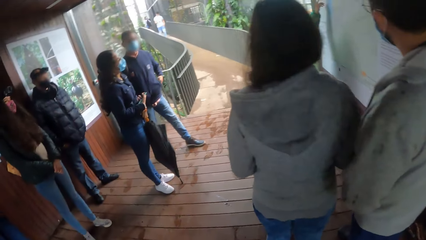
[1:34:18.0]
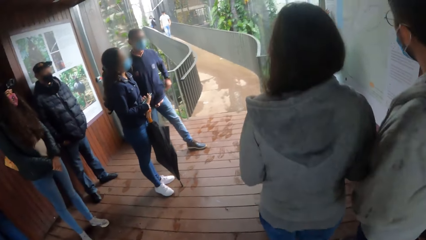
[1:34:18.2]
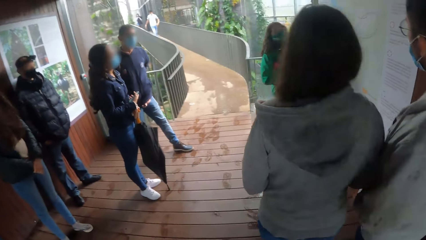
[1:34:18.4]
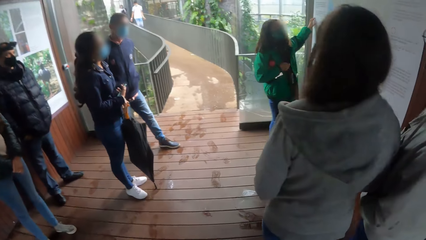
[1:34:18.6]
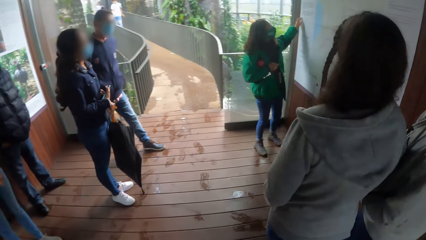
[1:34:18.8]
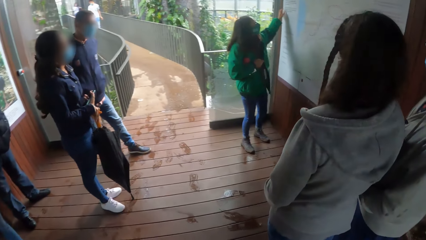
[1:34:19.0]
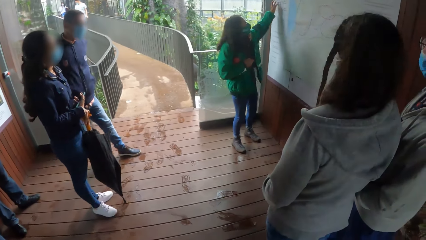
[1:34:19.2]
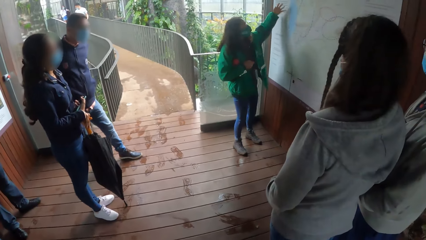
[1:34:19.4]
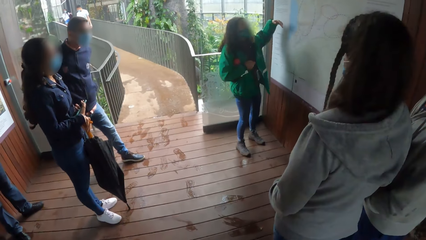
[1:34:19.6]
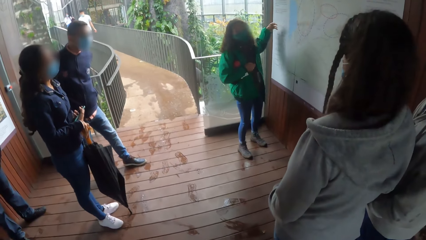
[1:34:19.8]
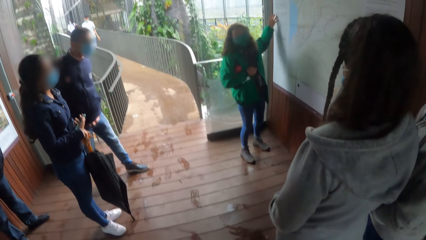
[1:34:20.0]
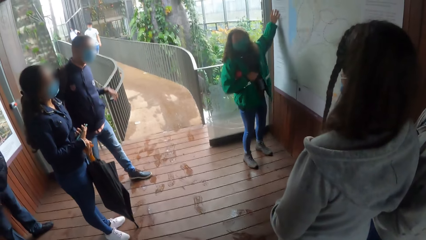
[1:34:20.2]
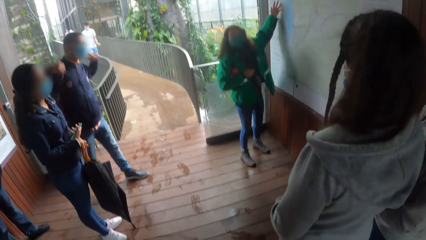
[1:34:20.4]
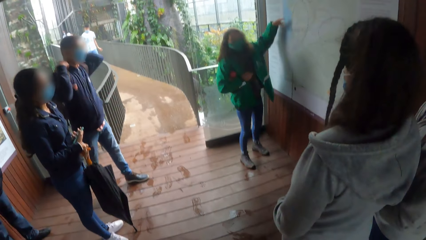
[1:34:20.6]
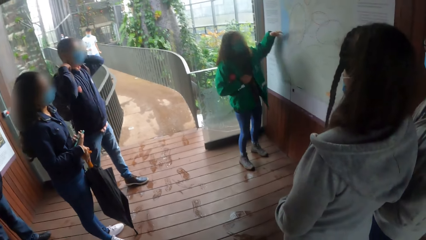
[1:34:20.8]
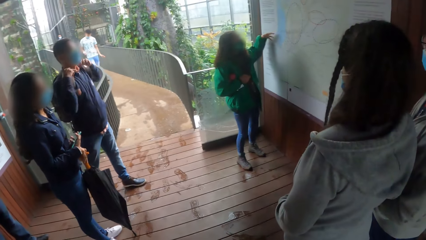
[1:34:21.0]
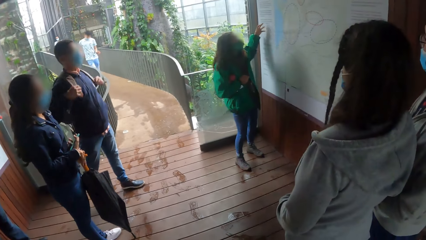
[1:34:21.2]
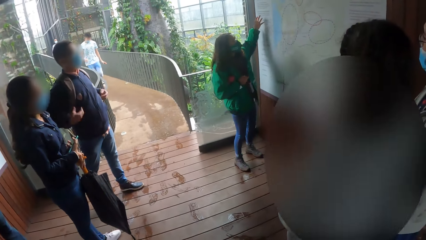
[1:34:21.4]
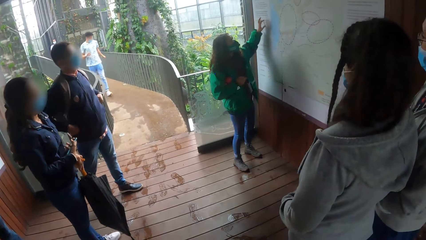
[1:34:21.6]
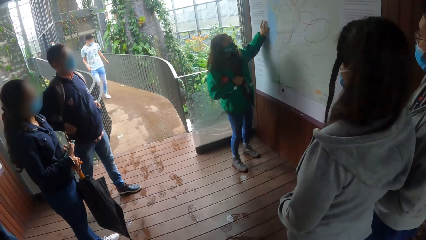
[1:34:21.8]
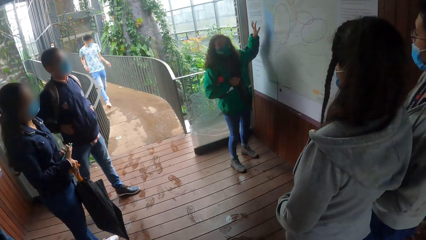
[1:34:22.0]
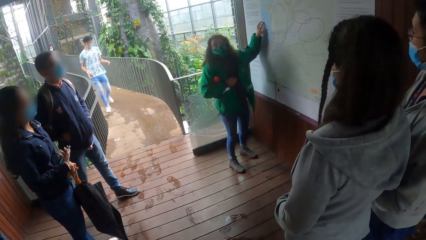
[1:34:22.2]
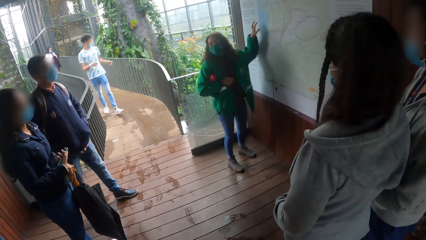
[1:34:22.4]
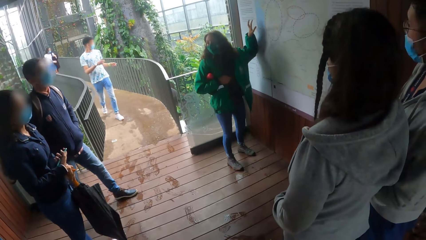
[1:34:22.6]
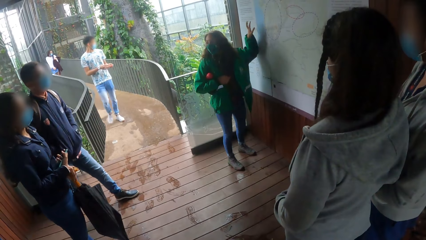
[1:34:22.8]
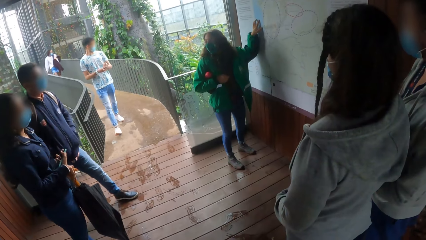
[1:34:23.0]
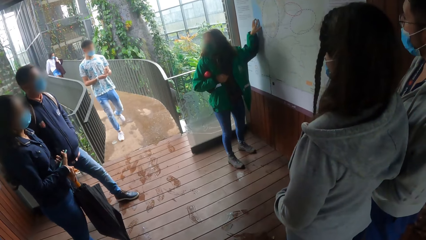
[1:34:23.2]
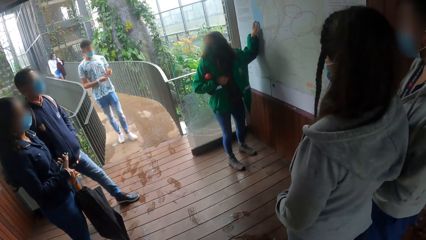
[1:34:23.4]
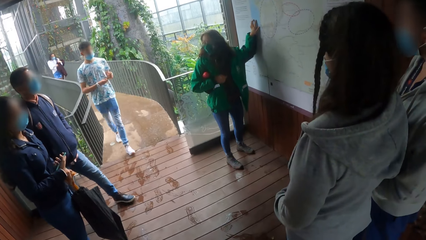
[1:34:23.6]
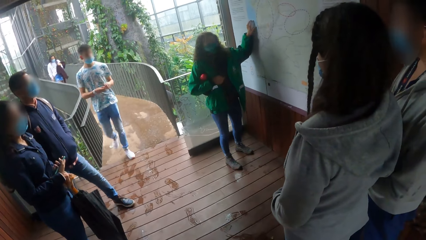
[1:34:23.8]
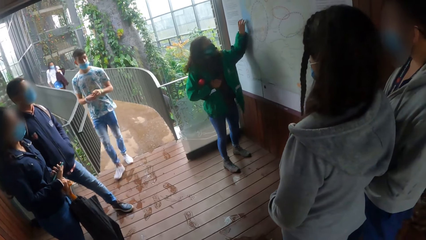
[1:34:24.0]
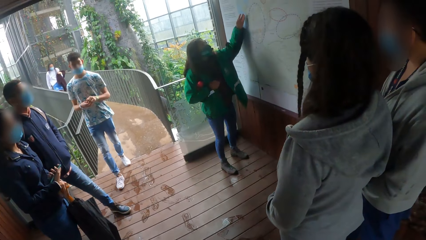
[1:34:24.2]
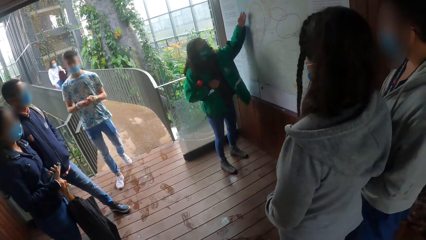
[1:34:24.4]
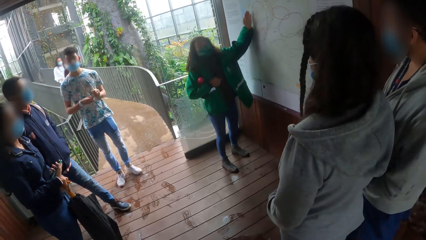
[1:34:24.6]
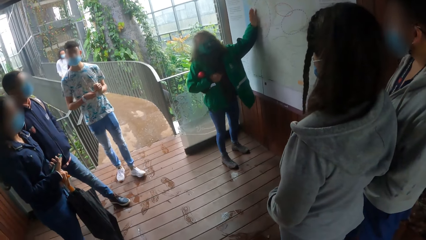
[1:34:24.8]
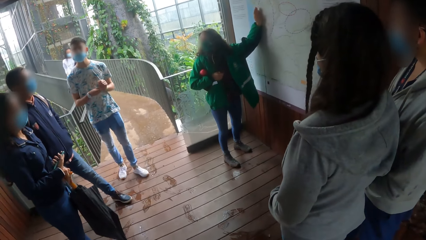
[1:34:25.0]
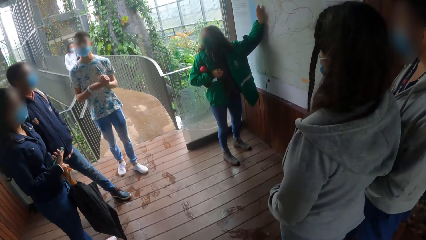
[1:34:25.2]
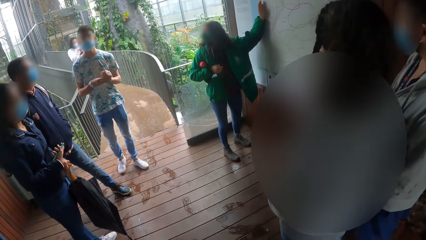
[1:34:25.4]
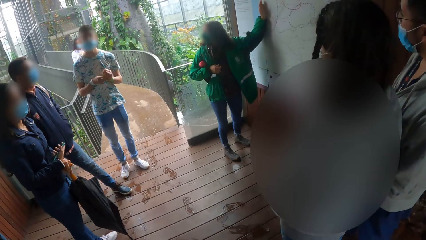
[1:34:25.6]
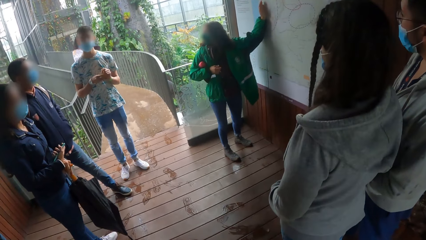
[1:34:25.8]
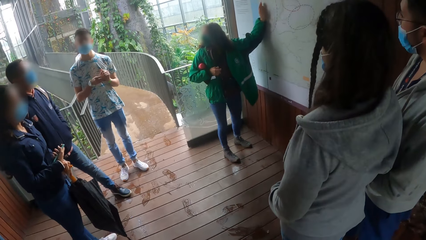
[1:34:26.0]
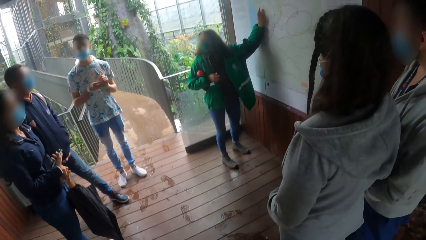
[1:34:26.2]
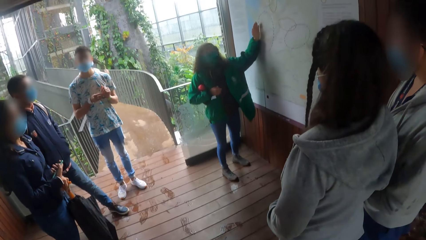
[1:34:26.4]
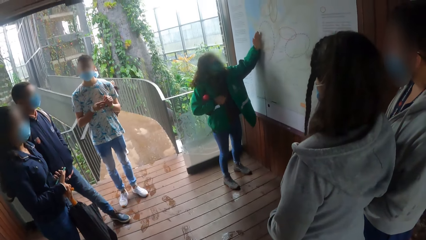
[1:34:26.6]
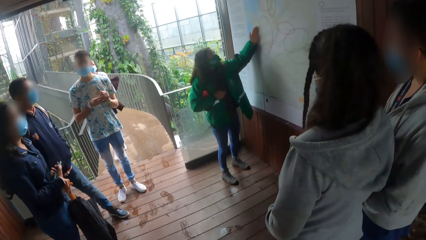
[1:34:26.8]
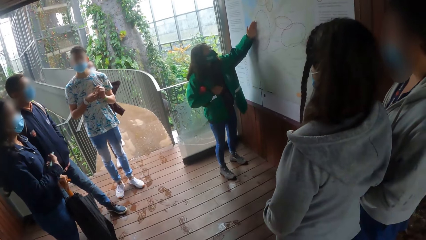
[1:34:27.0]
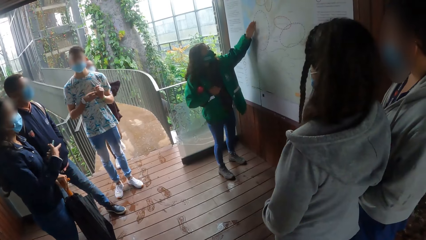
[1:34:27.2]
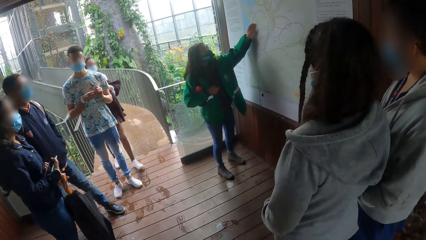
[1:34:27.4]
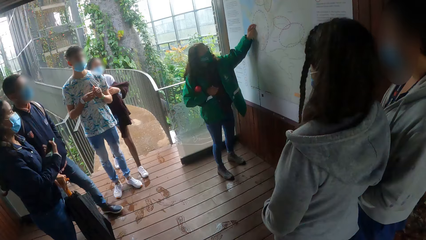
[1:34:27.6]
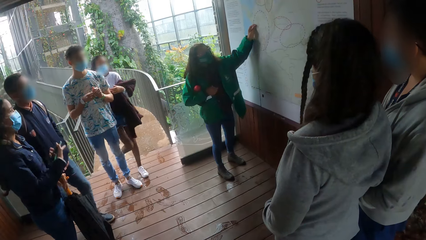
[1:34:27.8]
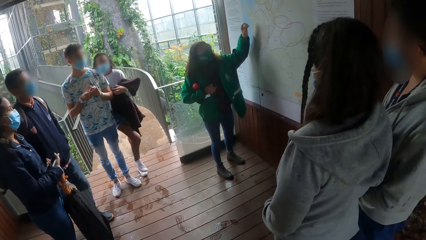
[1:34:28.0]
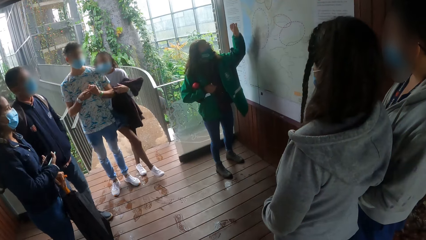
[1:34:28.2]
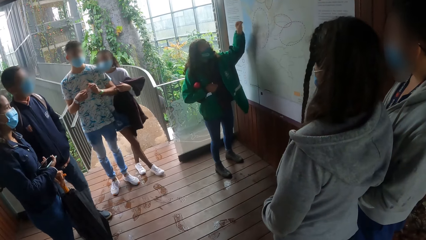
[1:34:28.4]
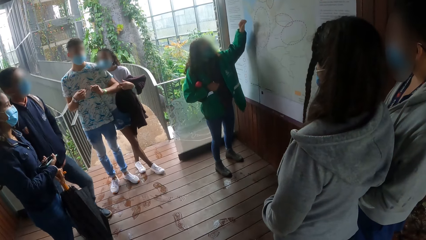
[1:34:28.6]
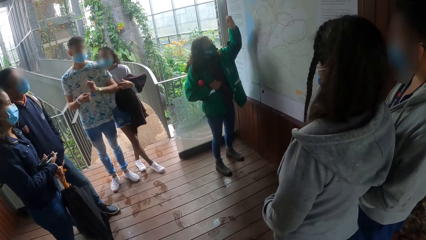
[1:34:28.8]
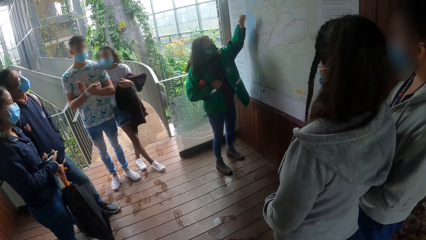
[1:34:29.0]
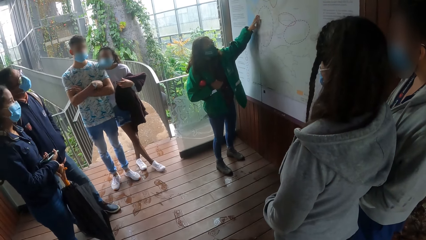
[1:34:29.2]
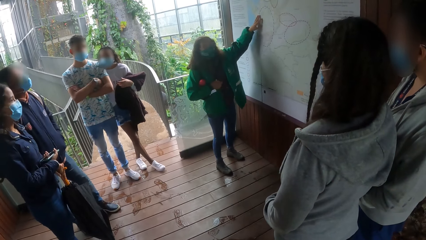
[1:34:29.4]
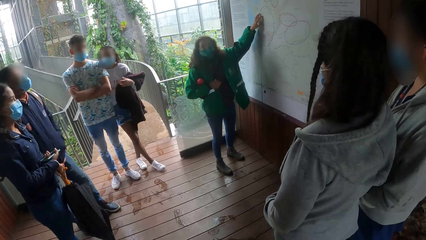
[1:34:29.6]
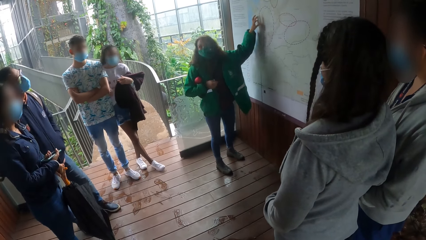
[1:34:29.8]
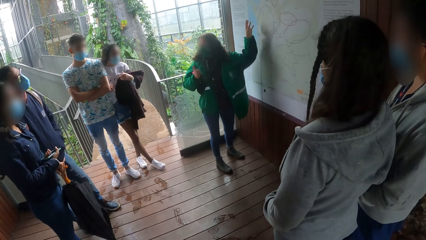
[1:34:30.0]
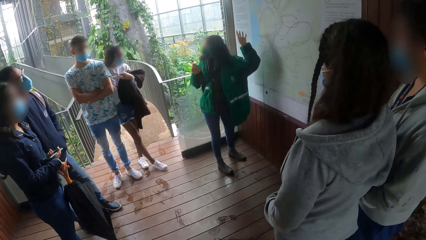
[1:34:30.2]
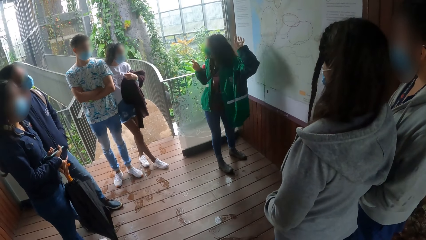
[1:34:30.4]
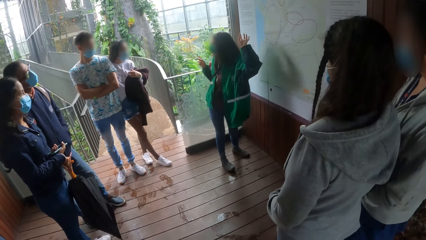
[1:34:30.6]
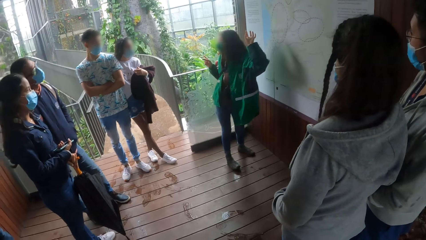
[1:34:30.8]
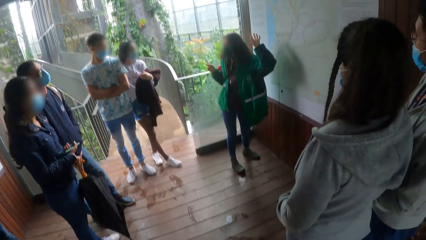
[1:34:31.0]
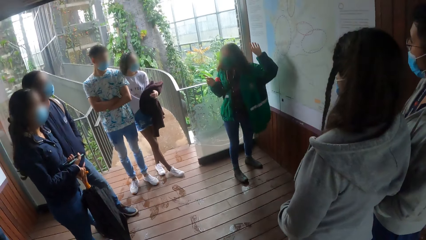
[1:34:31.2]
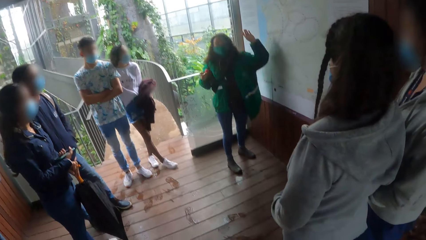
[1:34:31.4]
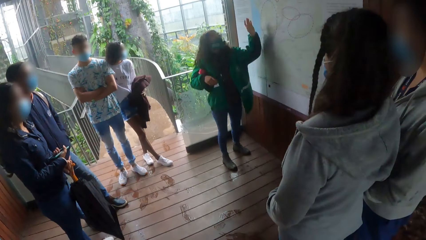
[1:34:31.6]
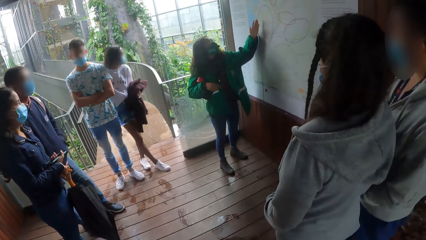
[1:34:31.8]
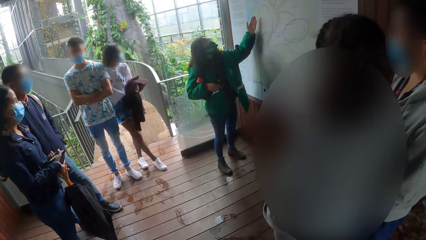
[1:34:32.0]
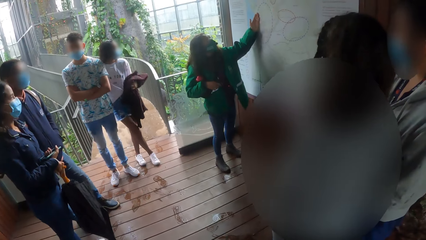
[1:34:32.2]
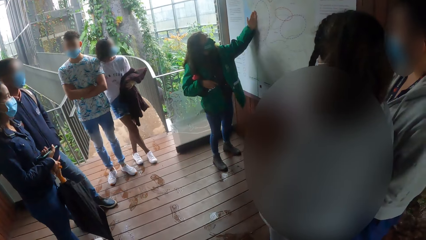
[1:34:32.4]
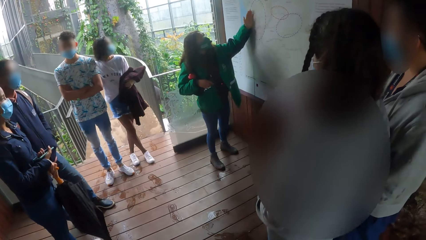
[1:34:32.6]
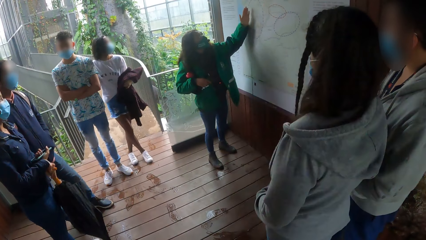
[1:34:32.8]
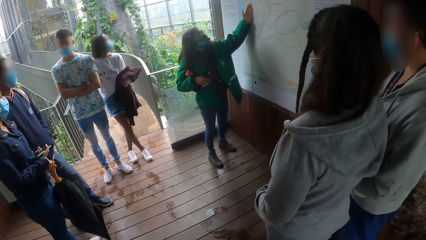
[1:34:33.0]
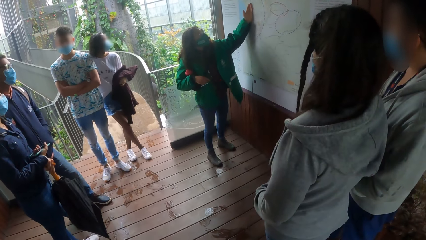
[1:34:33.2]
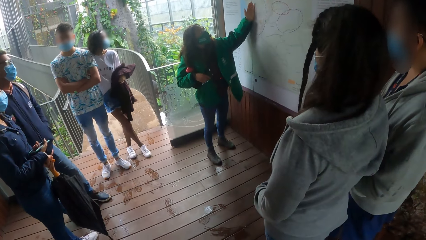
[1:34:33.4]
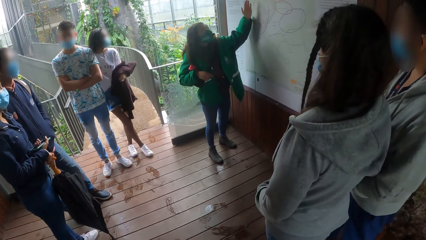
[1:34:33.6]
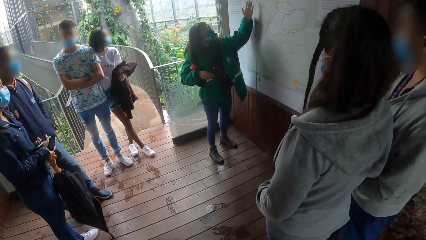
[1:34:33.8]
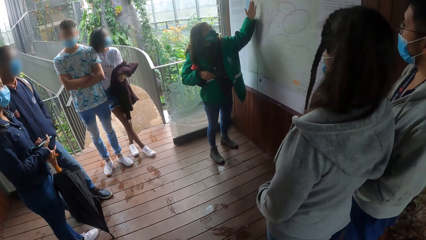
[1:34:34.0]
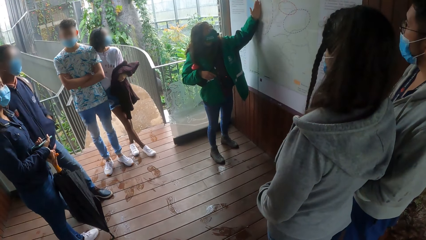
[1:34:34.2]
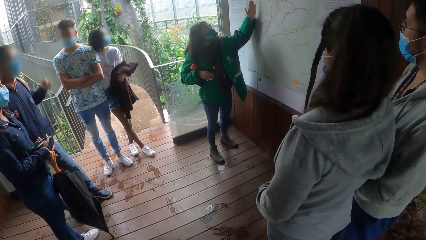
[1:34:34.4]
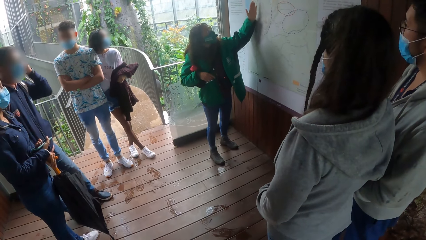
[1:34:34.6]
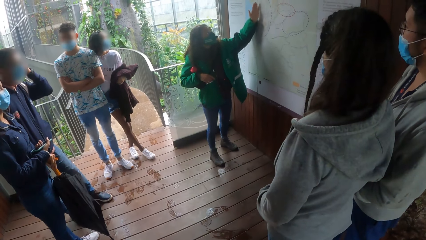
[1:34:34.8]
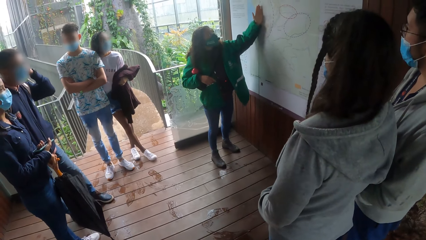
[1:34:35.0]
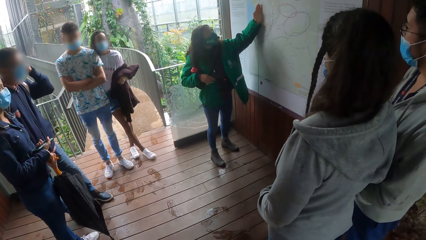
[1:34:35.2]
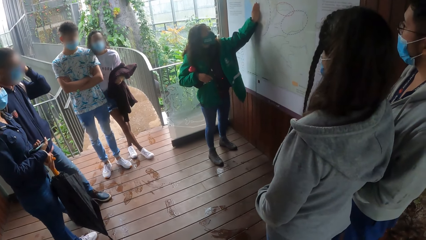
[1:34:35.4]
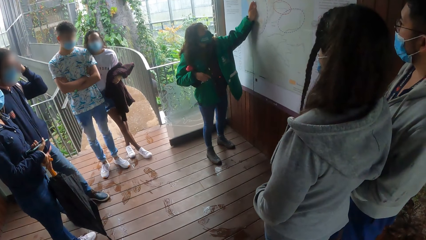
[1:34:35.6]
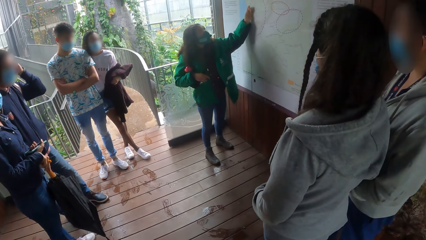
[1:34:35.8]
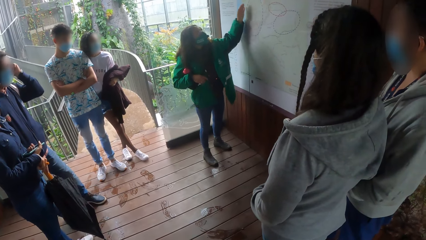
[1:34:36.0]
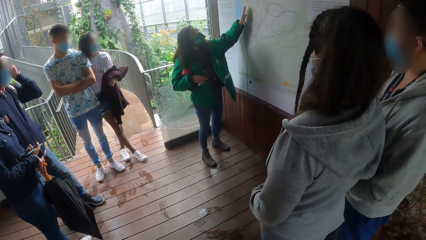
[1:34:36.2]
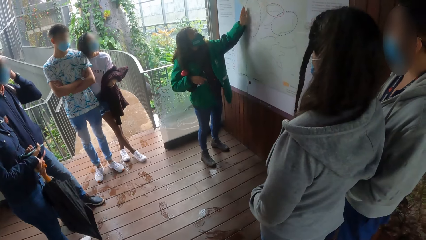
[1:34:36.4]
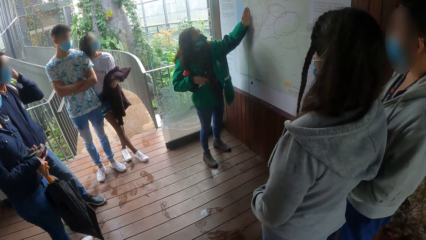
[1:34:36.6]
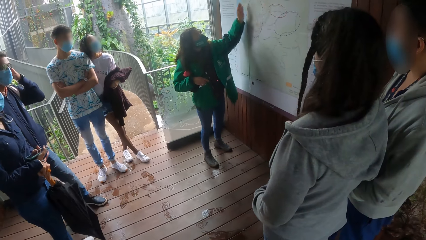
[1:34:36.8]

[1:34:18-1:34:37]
A man wears a strap of a bag over his shoulder with his left hand. The man adjusts the bag with both hands on the straps of the bag. Another man adjusts a wristwatch on his left hand with his right hand. The first man adjusts his nose mask with his left hand.
